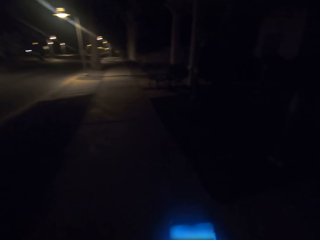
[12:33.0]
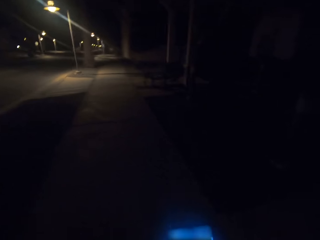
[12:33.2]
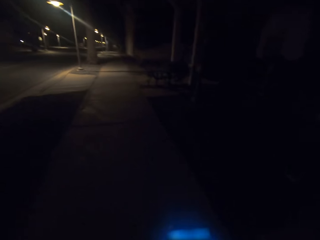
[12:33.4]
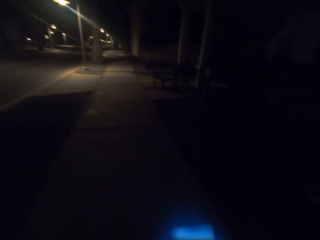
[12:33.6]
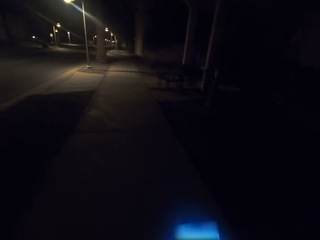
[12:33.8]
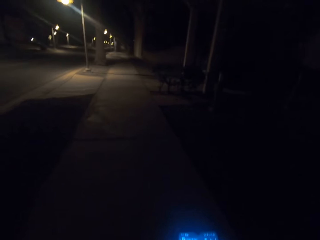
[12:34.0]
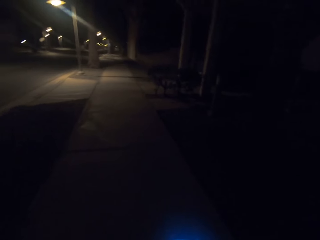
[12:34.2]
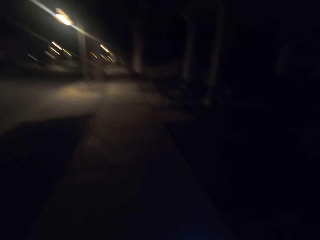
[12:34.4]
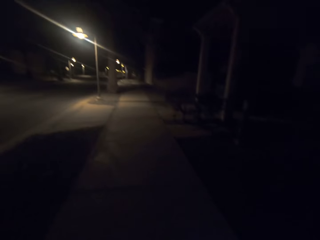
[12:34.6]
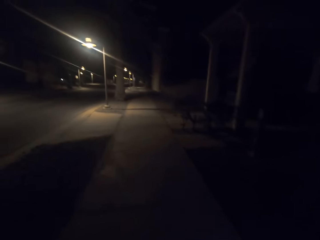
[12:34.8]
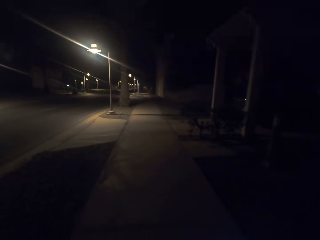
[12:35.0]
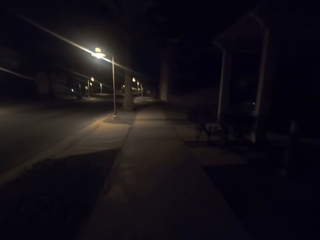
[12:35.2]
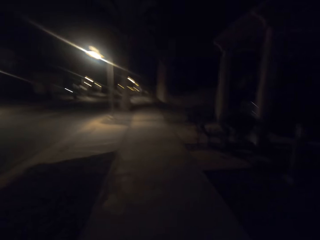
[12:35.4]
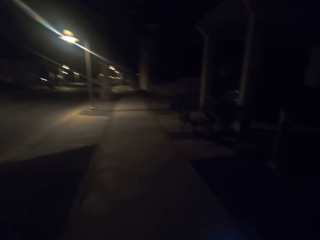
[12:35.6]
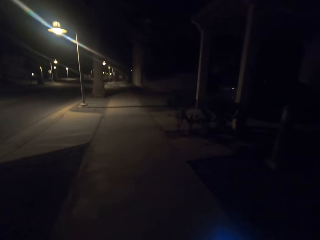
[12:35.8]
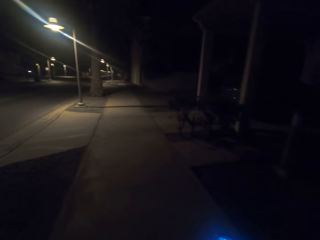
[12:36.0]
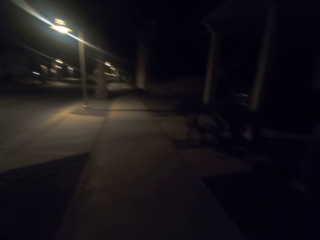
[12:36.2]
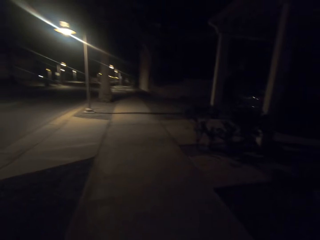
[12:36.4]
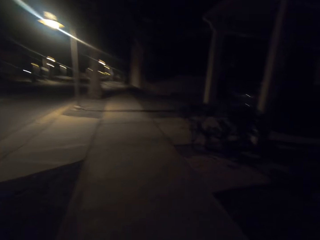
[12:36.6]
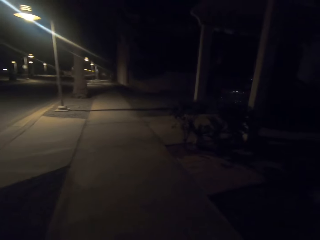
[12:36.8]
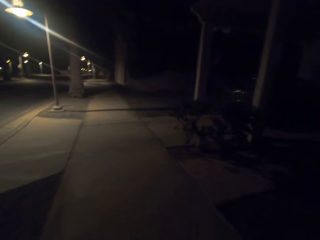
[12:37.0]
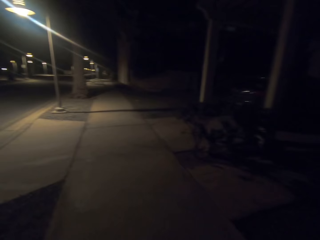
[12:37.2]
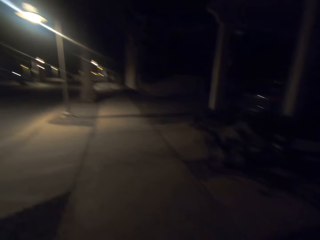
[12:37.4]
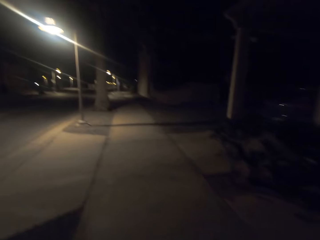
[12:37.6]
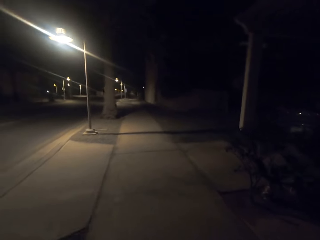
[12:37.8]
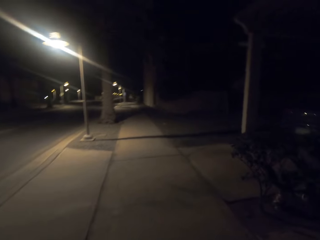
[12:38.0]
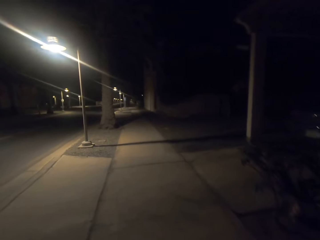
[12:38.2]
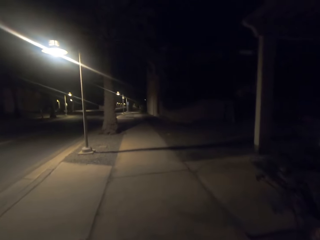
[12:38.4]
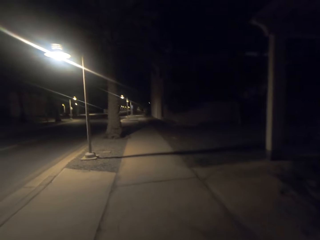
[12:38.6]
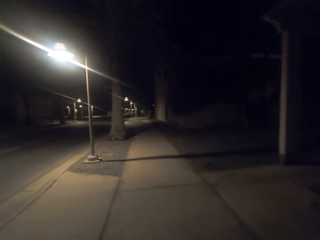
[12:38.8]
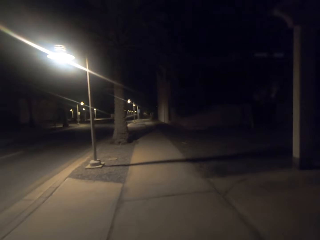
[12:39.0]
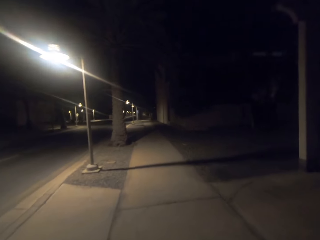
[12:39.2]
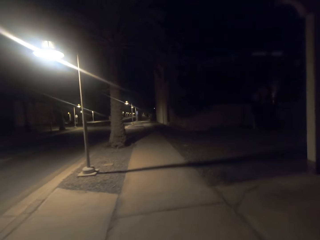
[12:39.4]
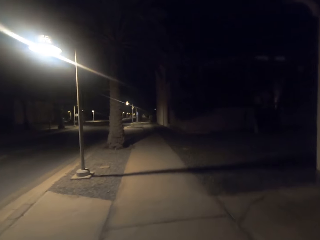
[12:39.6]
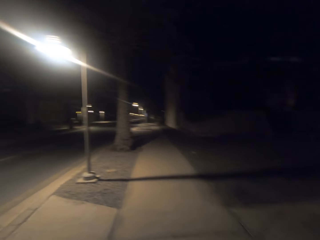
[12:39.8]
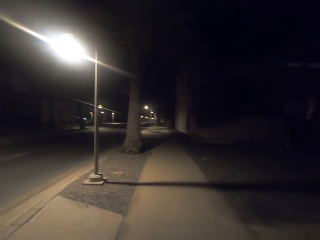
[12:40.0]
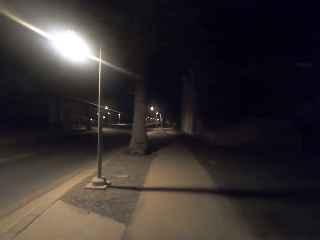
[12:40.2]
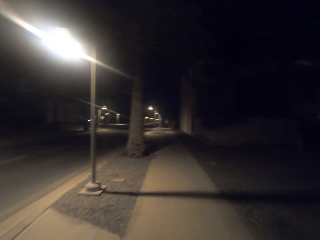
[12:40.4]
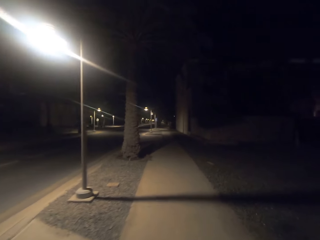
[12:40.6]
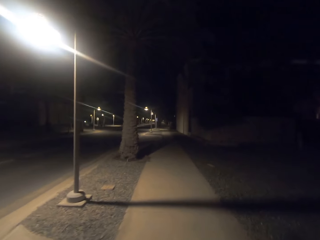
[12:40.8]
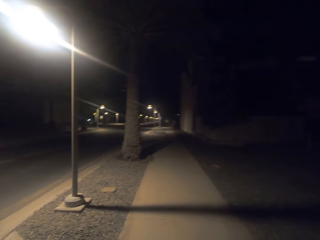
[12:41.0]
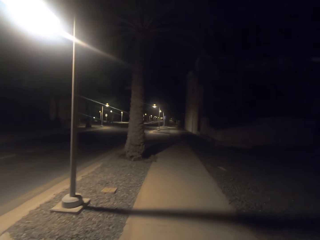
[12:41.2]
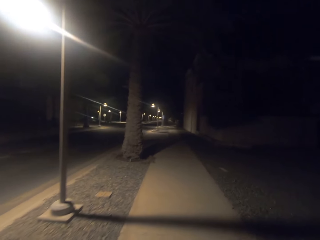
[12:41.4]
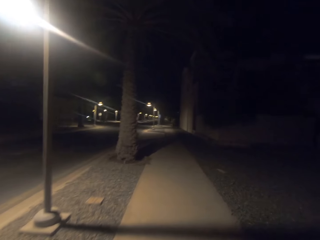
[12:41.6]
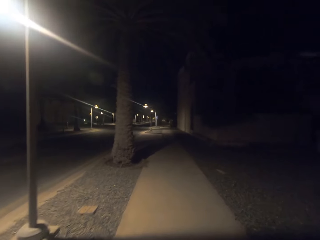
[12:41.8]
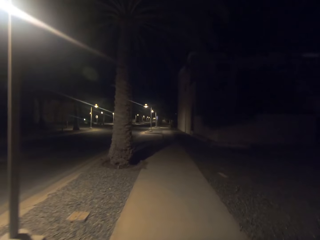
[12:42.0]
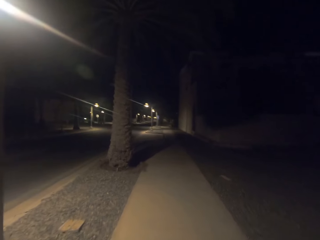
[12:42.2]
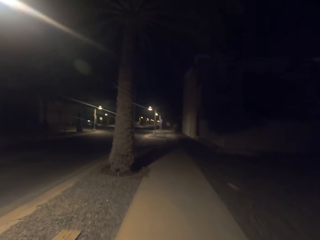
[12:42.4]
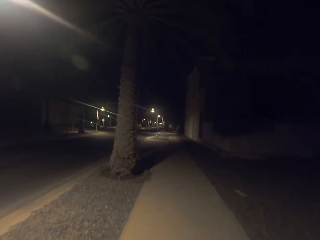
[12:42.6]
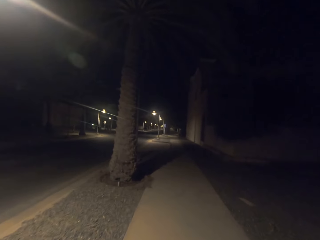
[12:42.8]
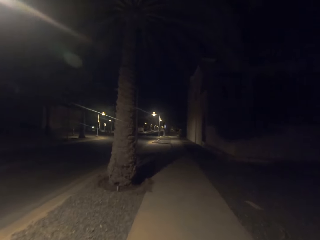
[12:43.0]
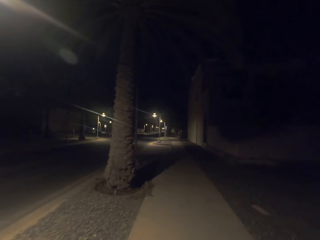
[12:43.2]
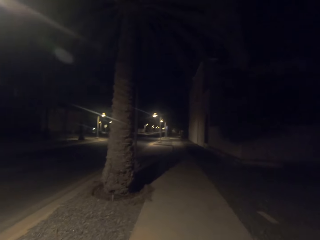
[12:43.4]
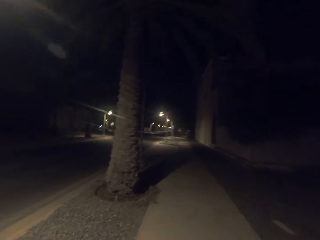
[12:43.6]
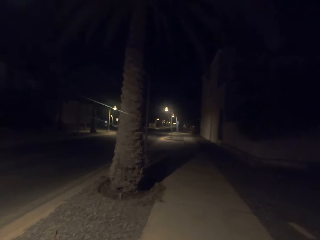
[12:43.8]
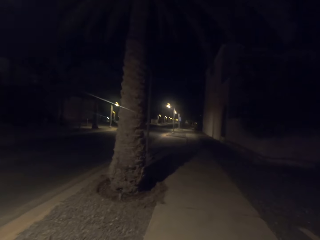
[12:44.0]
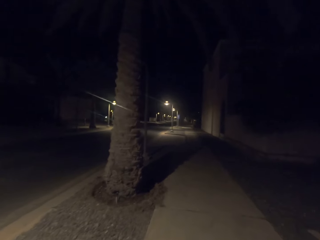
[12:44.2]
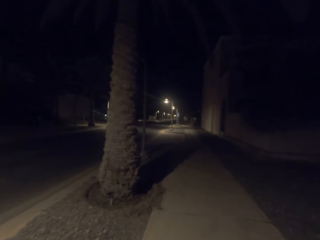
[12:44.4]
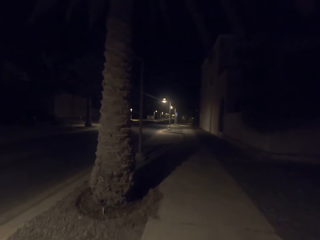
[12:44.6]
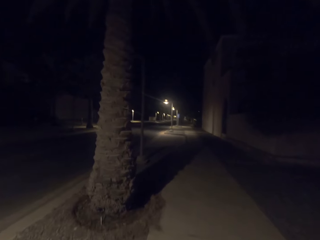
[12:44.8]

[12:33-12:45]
The camera wearer walks on the walkway. They walk along a pavement.

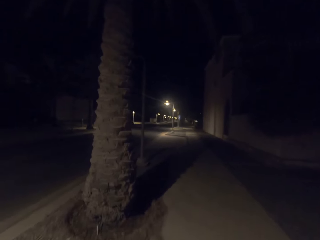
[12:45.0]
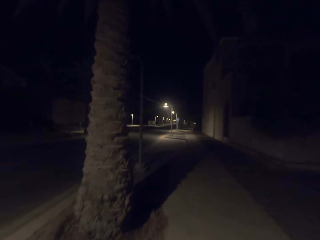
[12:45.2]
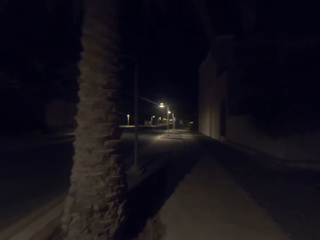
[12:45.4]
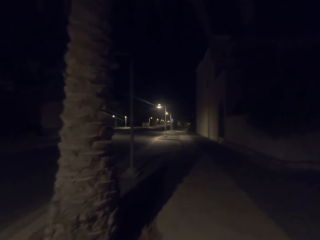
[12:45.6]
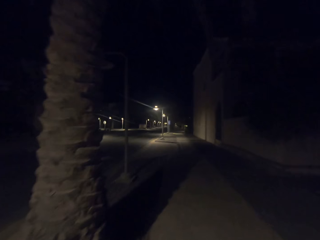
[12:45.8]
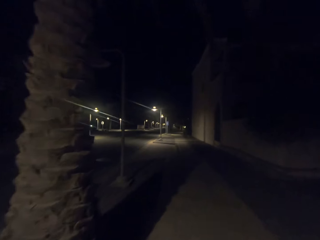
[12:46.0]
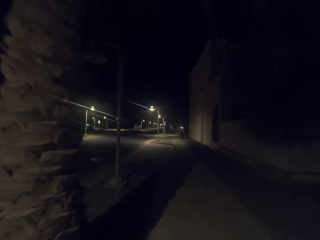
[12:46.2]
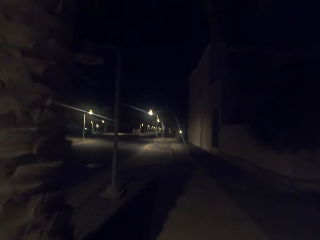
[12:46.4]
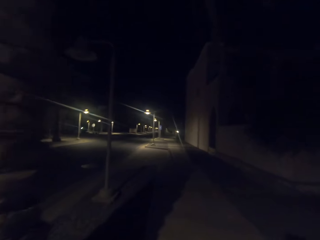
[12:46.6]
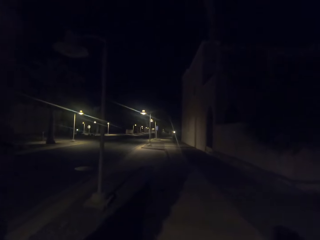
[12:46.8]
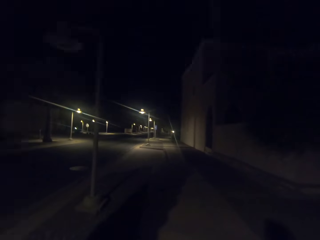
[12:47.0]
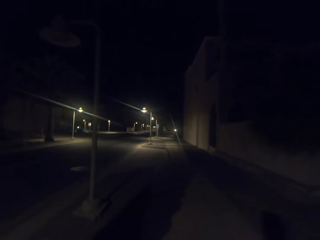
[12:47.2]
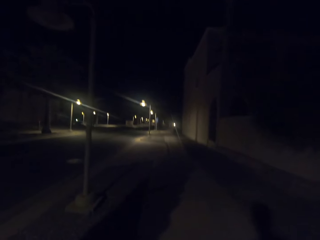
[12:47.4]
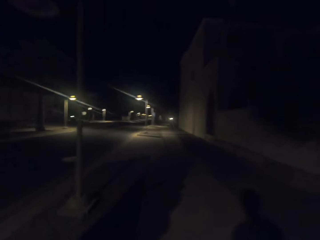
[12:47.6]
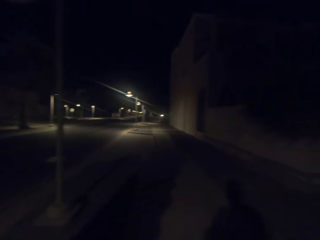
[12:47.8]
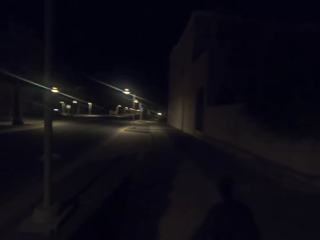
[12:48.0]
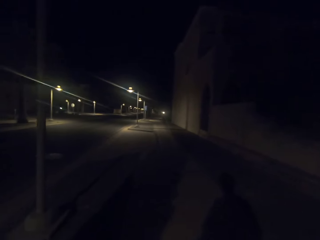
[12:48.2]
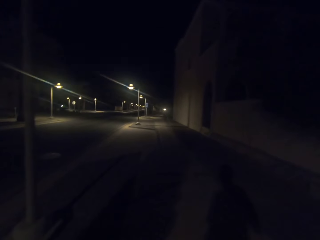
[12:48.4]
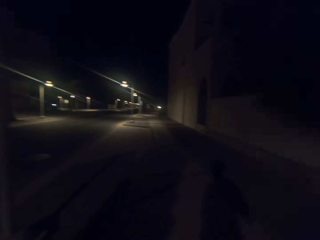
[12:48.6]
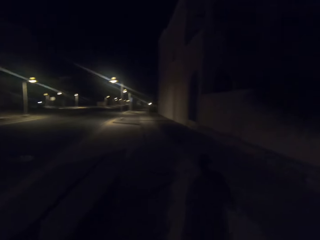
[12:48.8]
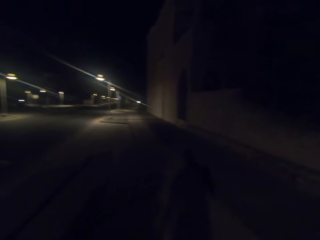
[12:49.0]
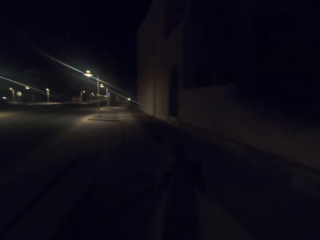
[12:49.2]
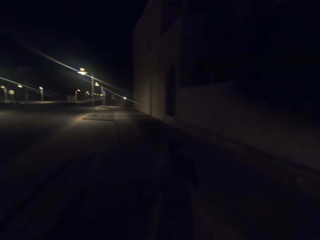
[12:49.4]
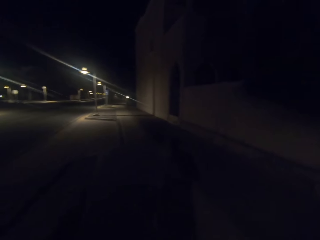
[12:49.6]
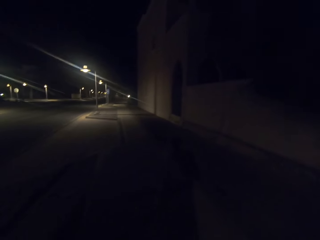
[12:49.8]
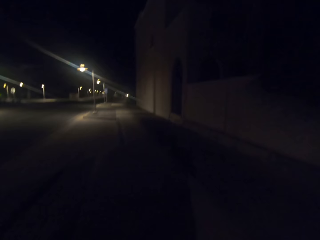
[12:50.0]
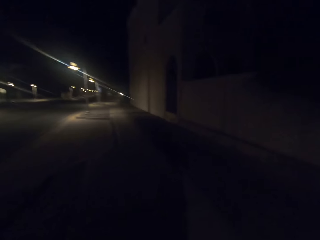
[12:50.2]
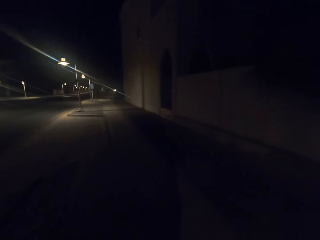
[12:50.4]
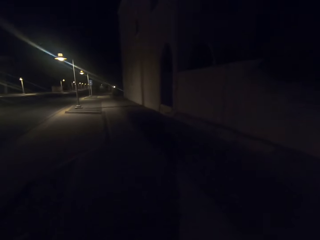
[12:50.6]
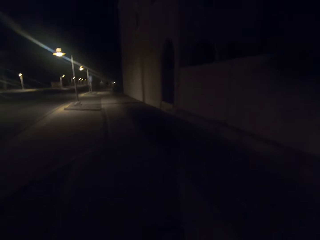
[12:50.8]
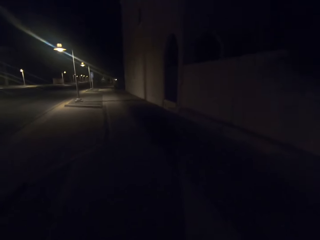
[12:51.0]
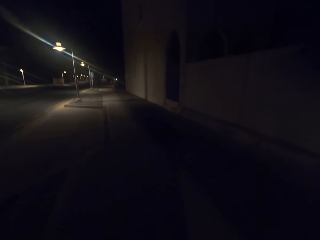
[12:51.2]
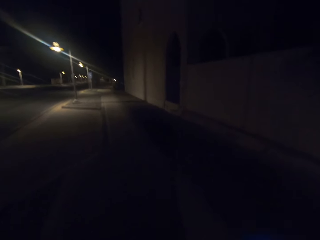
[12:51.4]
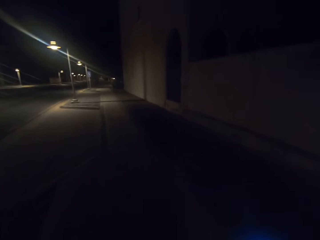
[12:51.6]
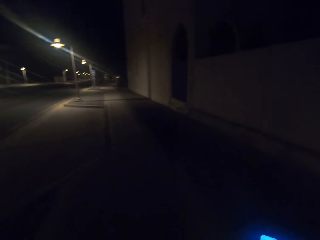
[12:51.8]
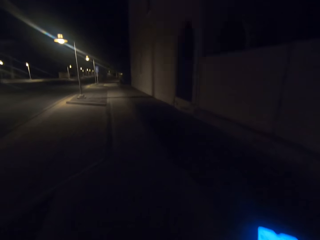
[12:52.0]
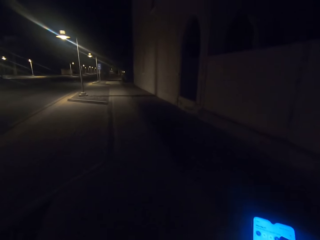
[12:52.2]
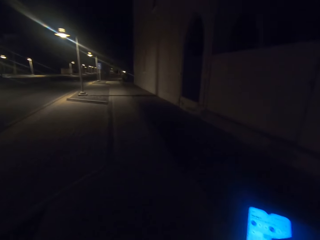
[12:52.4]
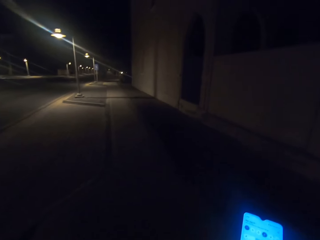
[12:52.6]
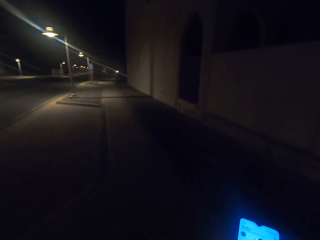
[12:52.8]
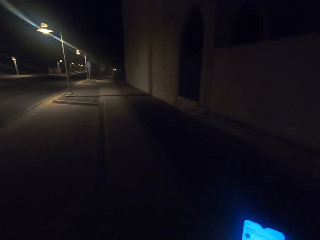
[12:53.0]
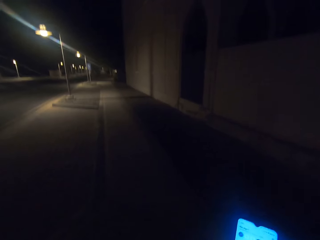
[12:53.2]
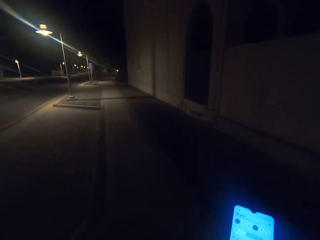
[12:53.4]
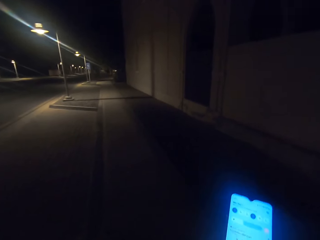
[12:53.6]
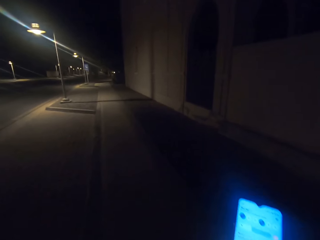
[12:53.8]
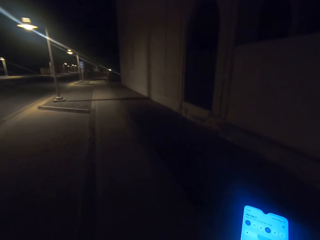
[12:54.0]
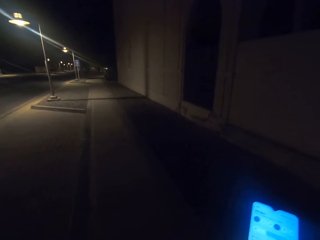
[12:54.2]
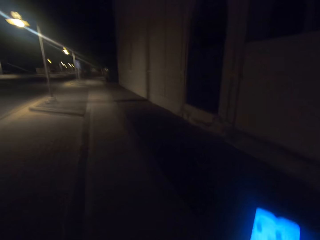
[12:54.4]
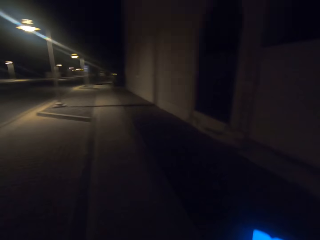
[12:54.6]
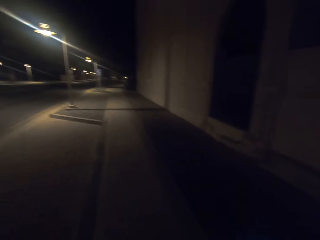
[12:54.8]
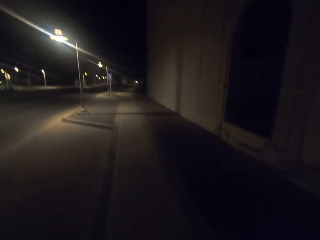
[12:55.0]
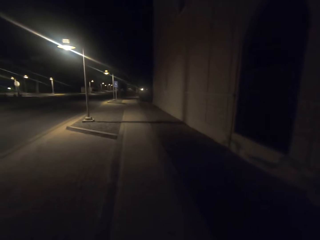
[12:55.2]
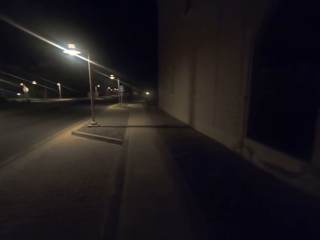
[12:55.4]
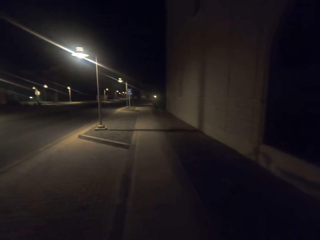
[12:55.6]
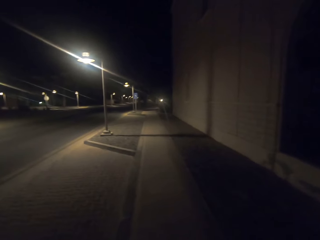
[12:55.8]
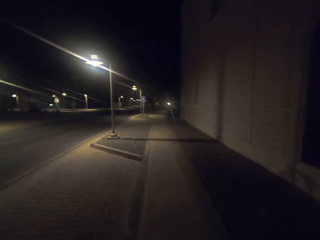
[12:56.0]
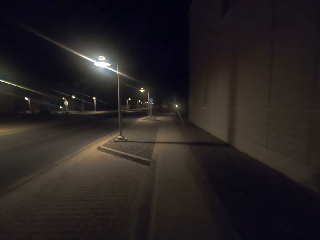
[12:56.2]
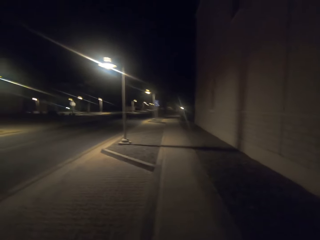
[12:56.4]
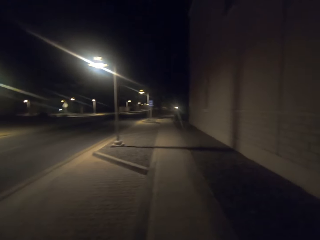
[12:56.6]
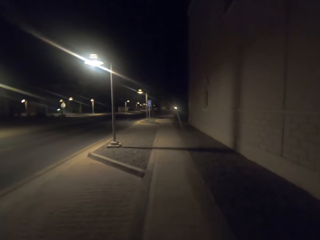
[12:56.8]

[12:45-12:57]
The camera wearer operates on the phone.
